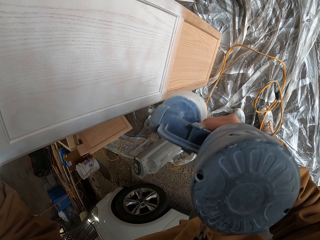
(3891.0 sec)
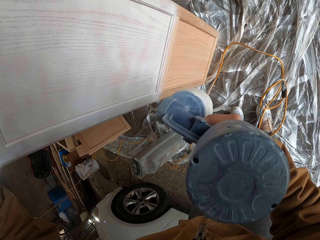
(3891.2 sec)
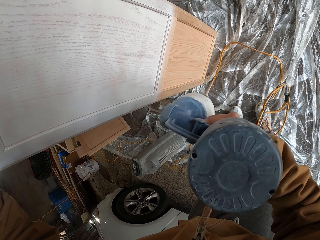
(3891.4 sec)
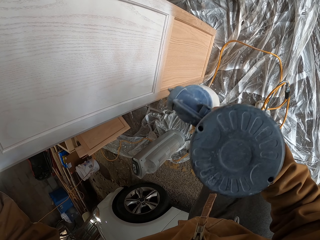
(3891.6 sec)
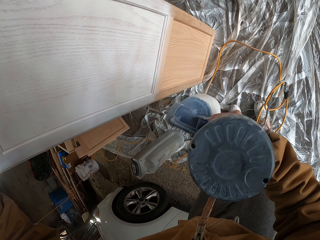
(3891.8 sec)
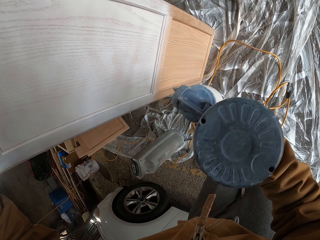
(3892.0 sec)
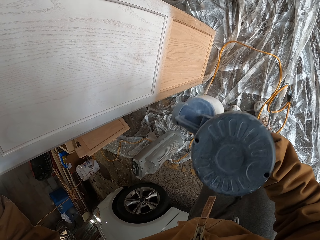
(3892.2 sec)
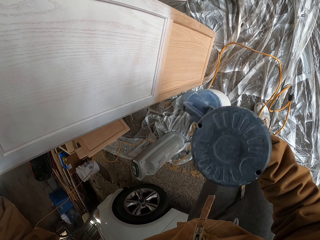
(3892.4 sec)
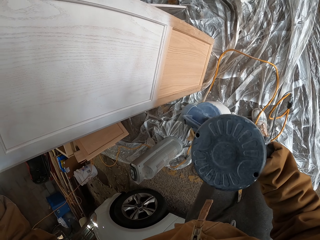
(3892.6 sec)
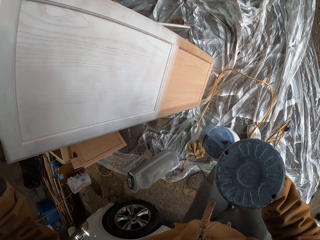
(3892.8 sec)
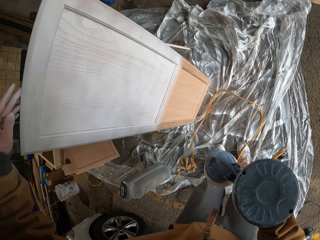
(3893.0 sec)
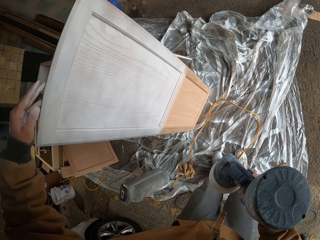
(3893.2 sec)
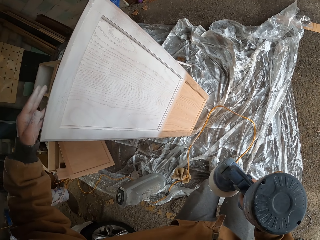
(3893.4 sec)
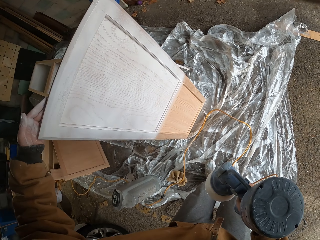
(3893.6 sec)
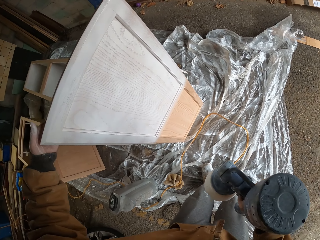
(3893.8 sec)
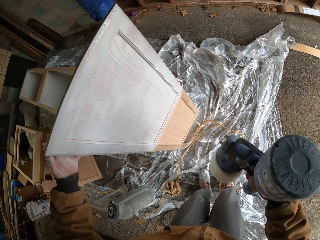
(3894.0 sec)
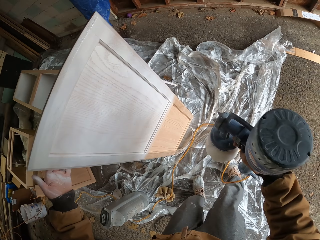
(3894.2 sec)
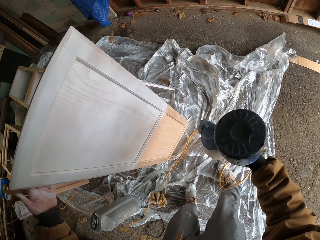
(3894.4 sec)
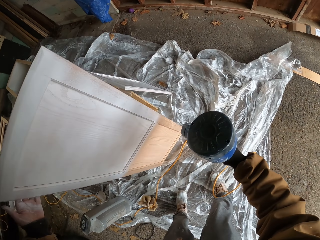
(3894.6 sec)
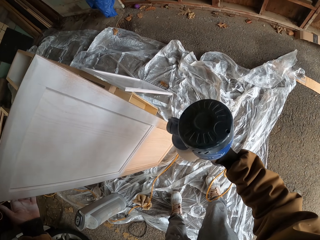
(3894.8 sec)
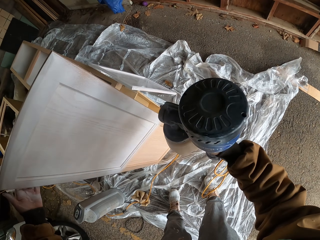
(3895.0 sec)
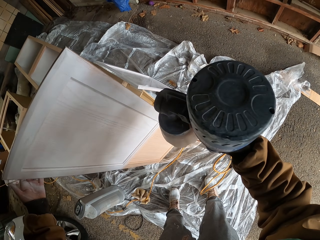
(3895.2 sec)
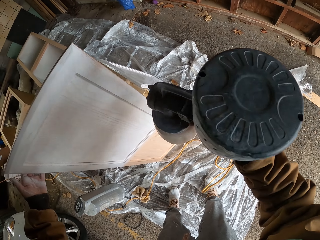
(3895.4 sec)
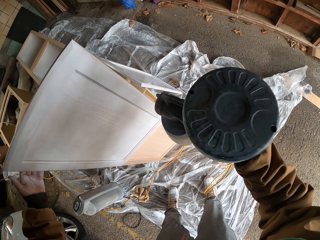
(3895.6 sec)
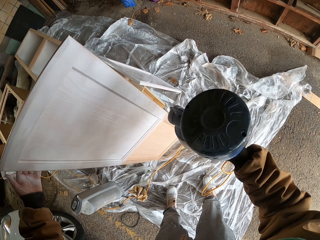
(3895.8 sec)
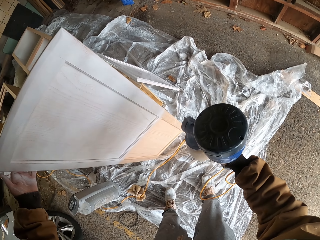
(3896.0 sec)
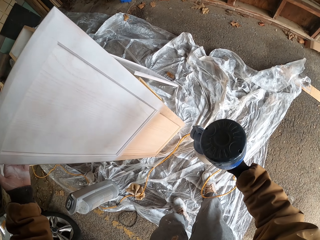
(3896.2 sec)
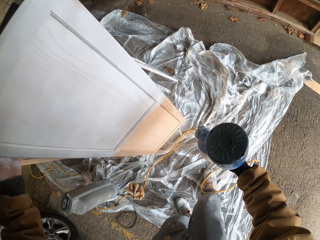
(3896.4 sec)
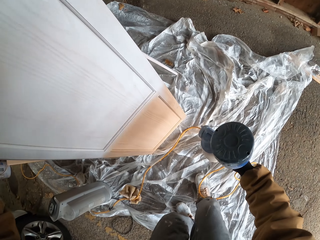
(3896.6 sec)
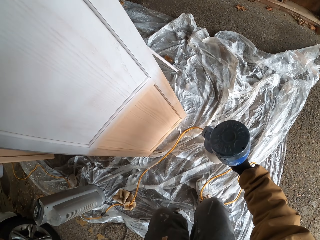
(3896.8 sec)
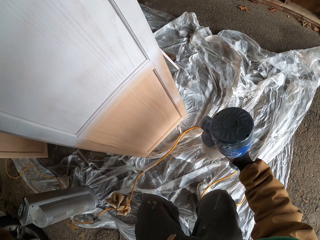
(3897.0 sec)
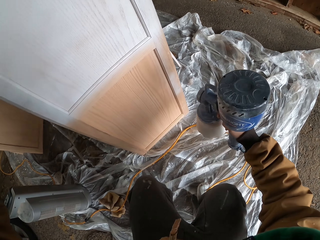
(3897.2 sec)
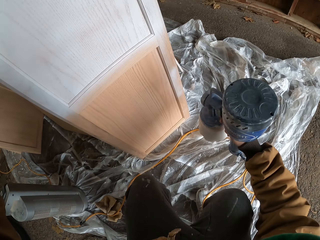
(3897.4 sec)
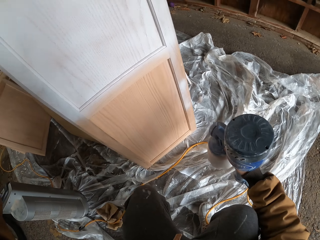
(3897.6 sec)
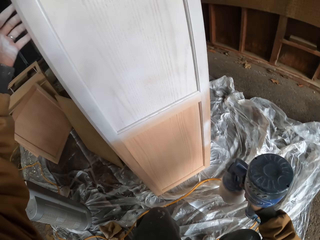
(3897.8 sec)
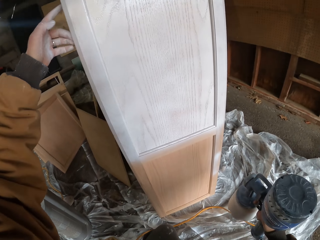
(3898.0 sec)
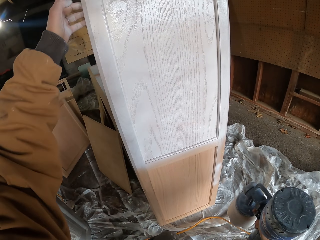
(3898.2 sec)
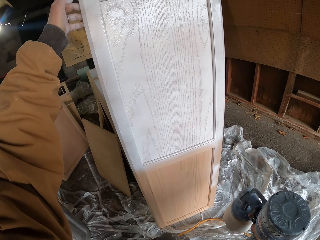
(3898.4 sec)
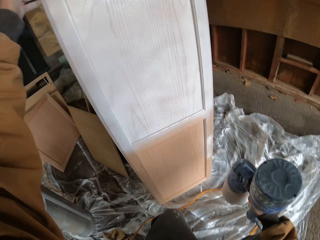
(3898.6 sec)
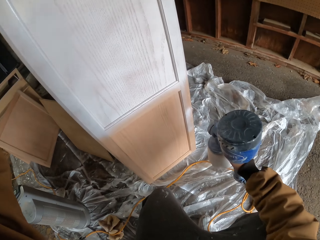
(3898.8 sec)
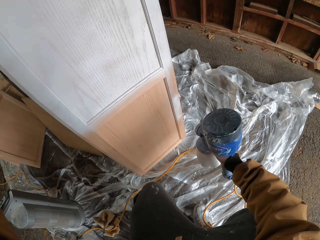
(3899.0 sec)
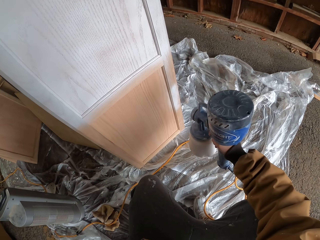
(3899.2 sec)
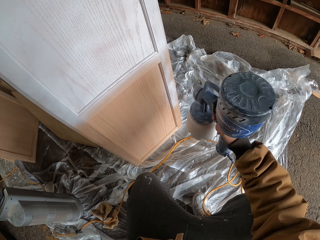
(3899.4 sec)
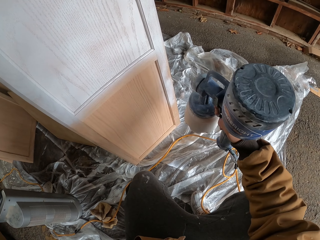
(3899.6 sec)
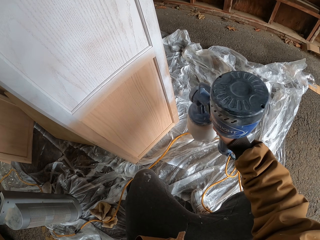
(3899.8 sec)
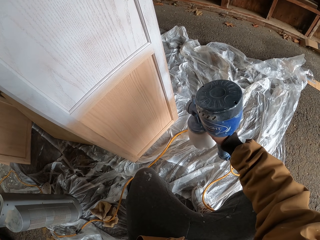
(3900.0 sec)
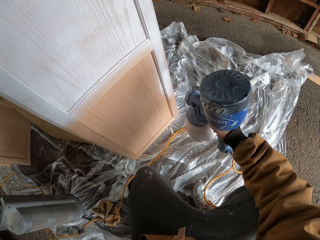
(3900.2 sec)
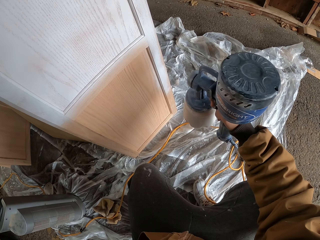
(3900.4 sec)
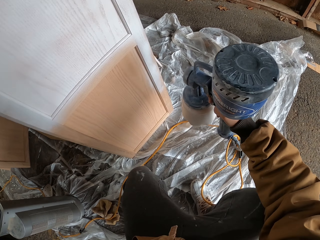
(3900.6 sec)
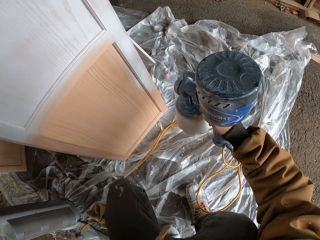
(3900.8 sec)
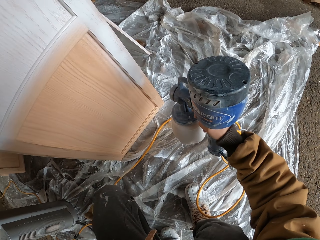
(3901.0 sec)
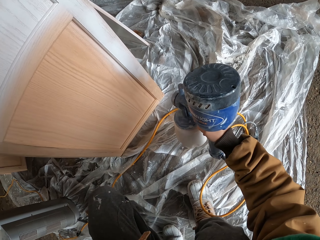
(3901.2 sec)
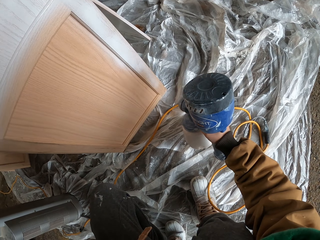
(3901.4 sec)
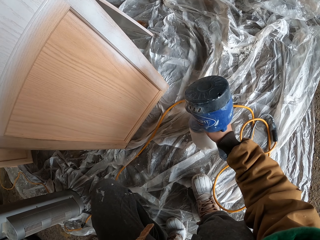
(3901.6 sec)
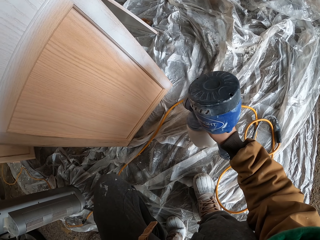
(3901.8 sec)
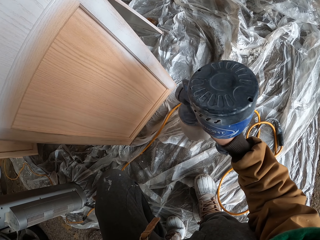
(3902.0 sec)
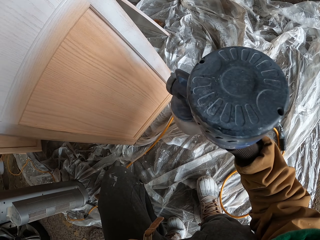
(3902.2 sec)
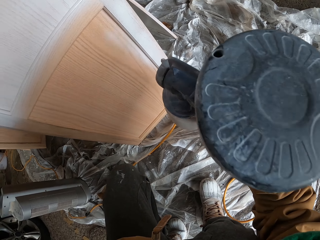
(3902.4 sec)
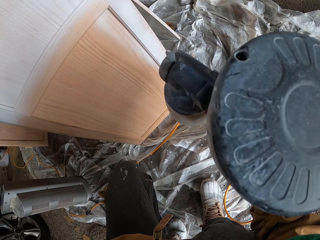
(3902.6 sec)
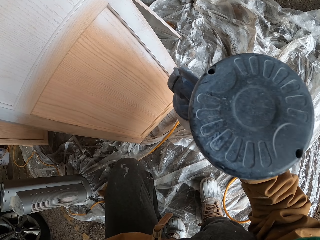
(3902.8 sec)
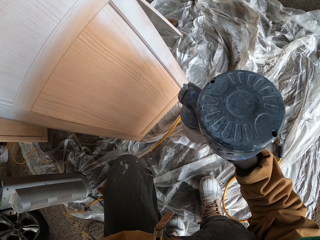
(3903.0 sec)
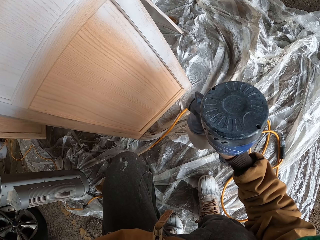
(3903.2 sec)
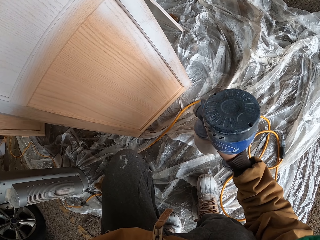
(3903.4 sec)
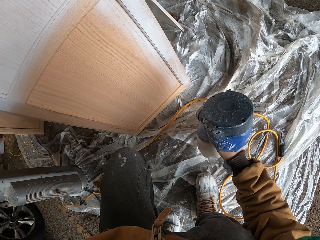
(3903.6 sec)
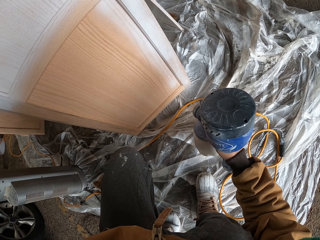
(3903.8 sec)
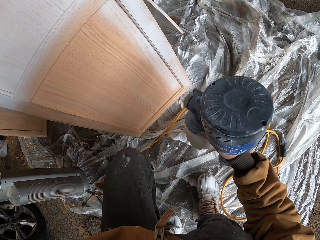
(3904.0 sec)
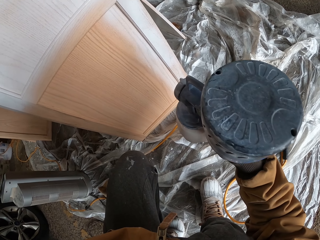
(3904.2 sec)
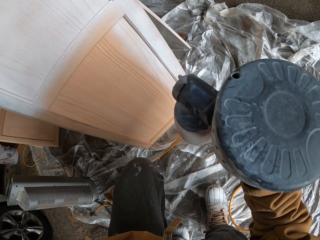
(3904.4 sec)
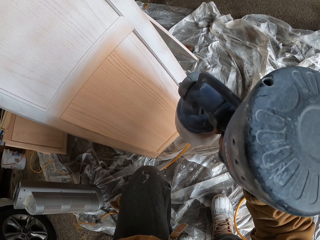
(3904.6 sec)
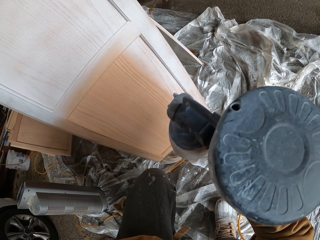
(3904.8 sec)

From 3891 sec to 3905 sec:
The camera wearer looks at the cabinet wood. He adjusts his hand. He sprays paint on the cabinet wood with an electric paint sprayer. He adjusts his hand again. He looks at the cabinet wood. He sprays paint on the cabinet wood with the electric paint sprayer.
